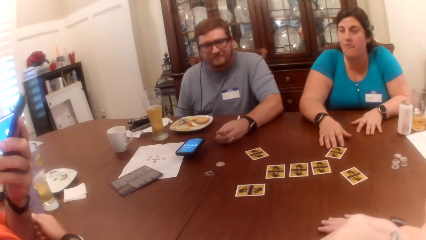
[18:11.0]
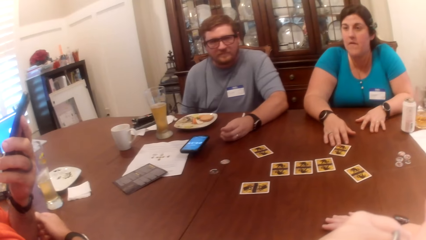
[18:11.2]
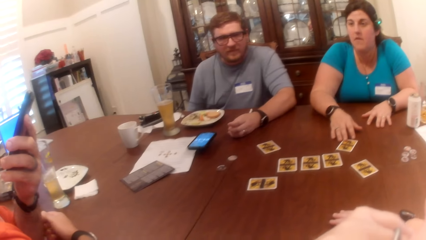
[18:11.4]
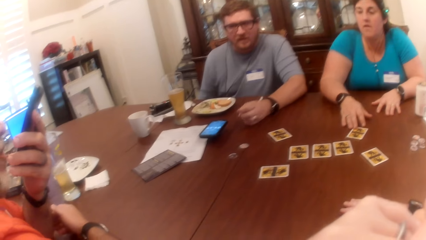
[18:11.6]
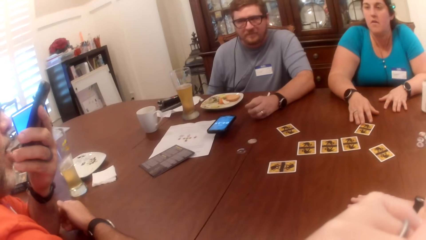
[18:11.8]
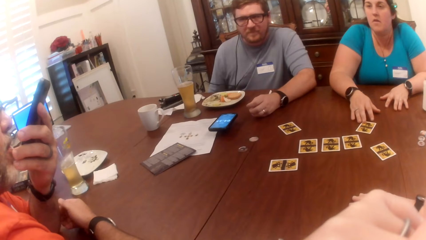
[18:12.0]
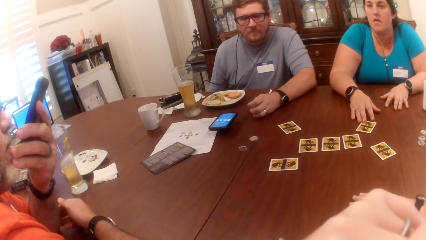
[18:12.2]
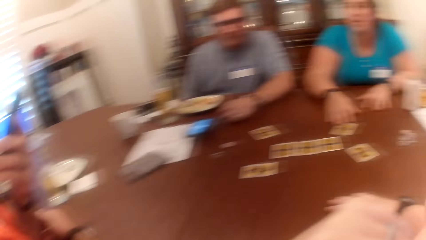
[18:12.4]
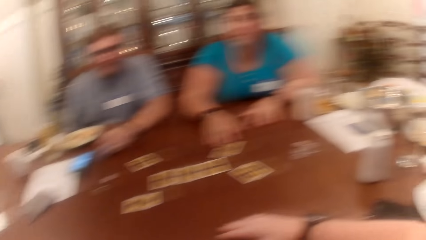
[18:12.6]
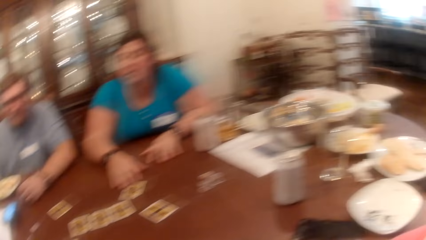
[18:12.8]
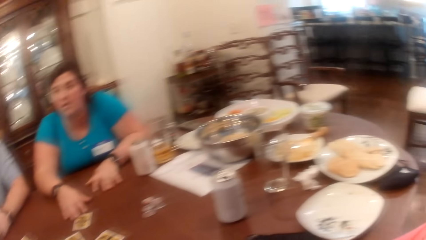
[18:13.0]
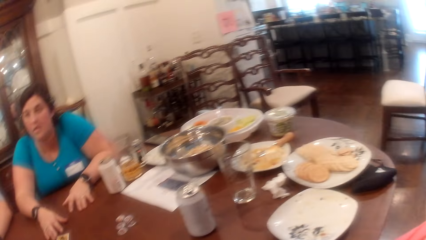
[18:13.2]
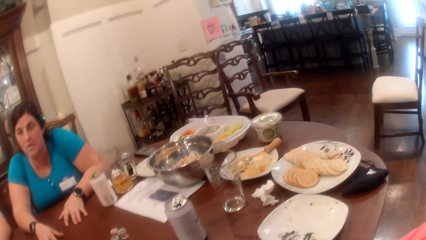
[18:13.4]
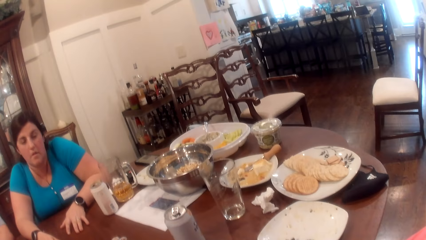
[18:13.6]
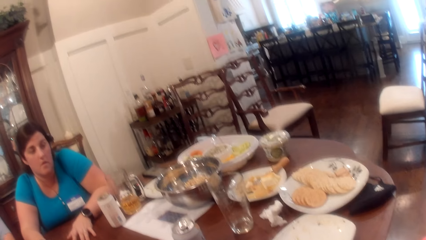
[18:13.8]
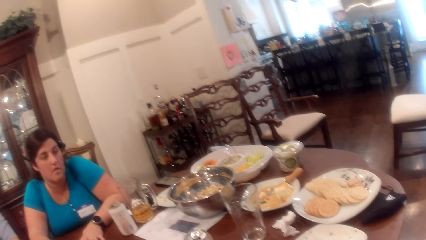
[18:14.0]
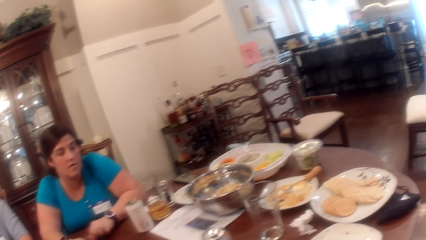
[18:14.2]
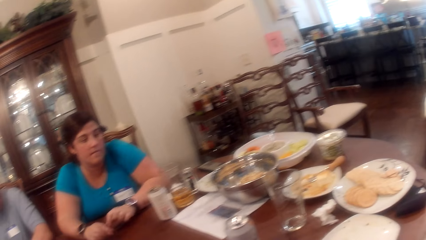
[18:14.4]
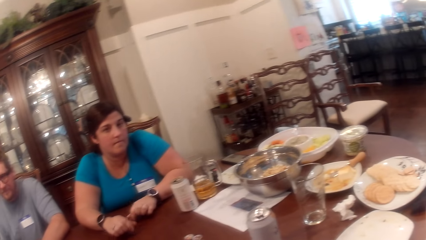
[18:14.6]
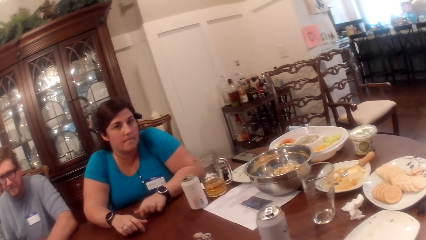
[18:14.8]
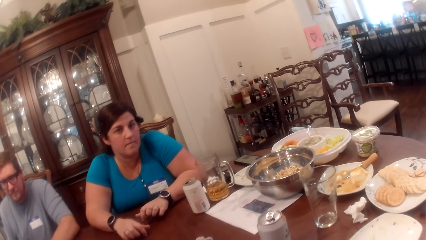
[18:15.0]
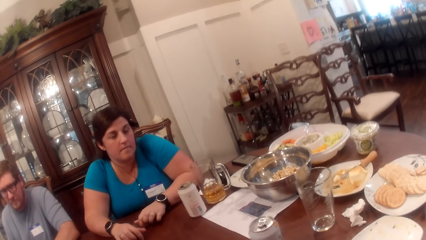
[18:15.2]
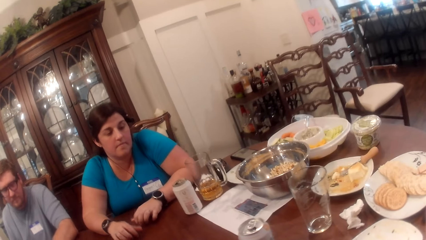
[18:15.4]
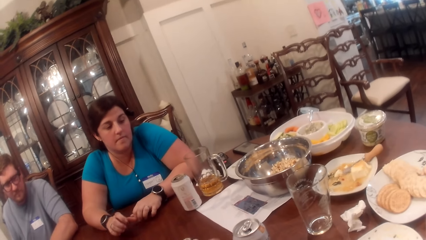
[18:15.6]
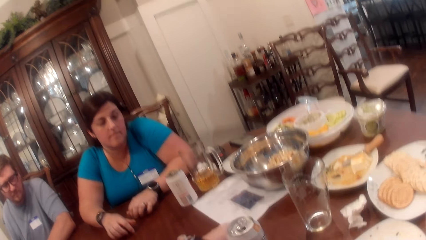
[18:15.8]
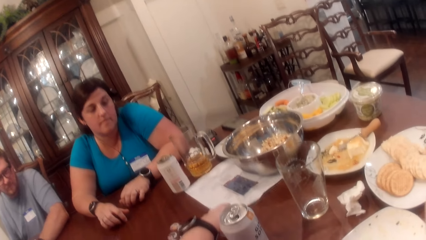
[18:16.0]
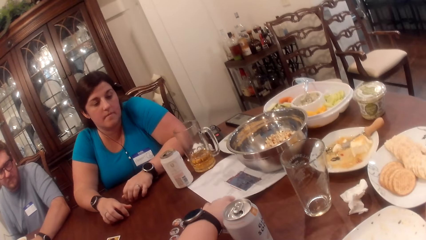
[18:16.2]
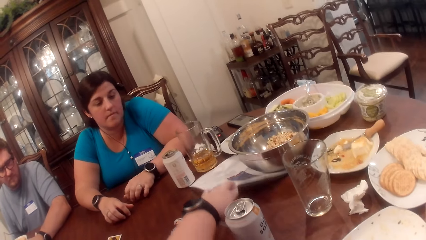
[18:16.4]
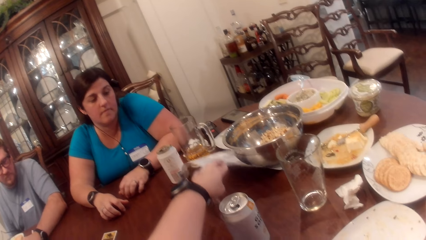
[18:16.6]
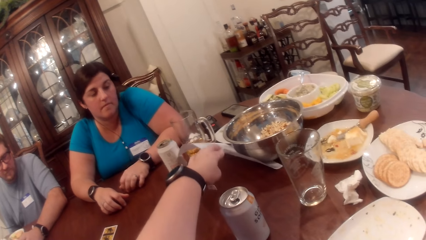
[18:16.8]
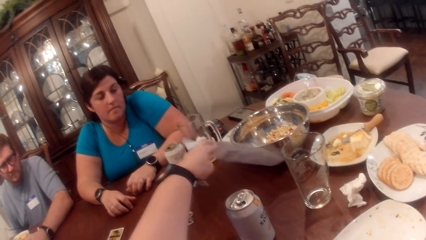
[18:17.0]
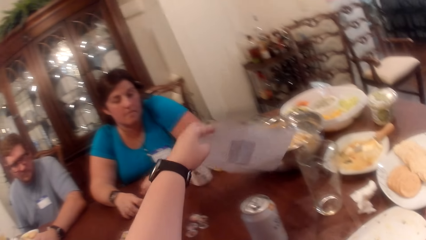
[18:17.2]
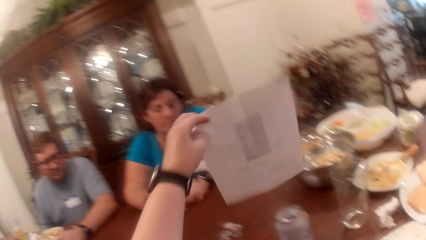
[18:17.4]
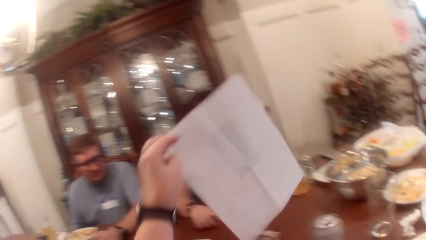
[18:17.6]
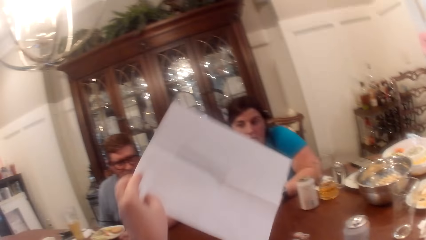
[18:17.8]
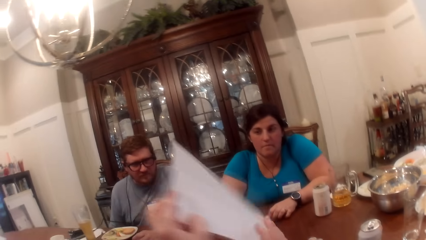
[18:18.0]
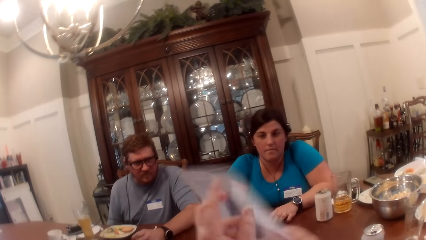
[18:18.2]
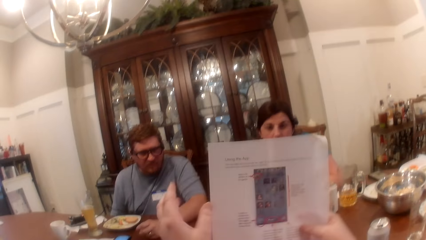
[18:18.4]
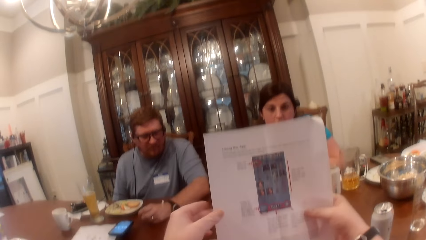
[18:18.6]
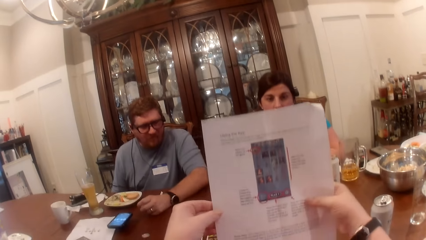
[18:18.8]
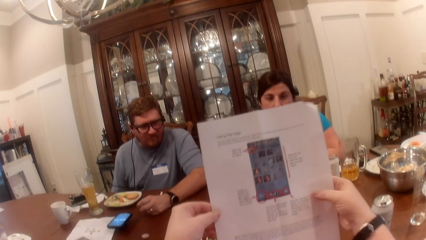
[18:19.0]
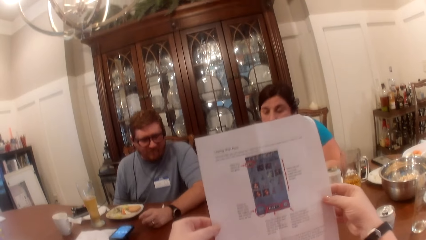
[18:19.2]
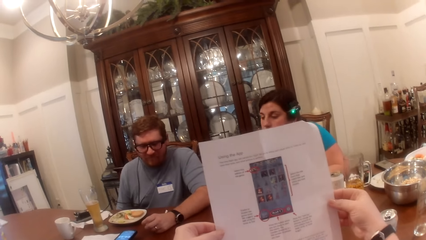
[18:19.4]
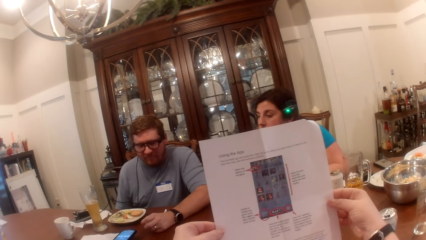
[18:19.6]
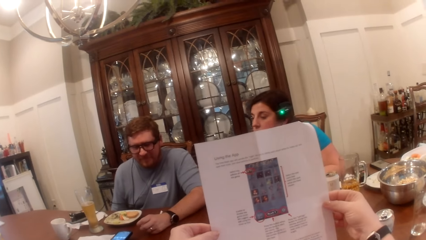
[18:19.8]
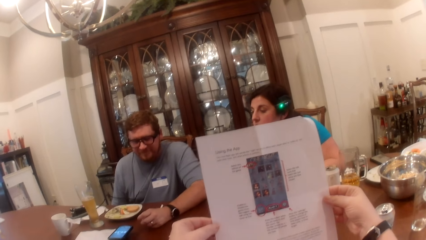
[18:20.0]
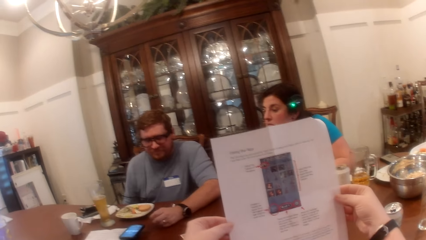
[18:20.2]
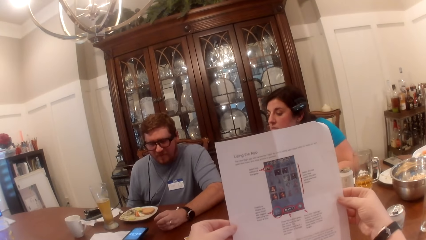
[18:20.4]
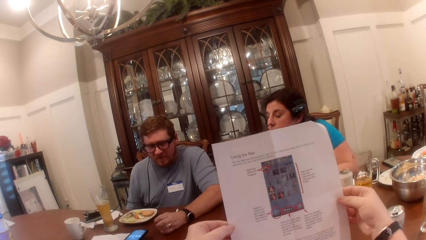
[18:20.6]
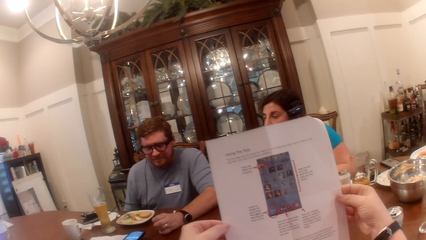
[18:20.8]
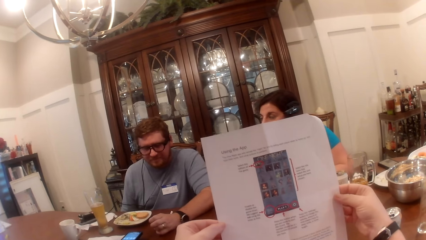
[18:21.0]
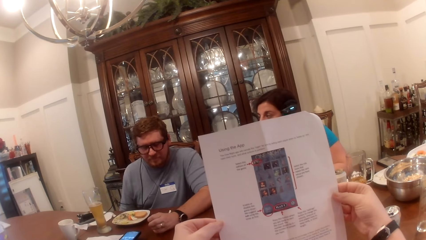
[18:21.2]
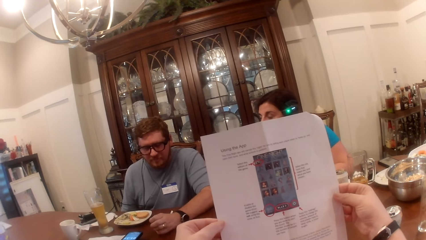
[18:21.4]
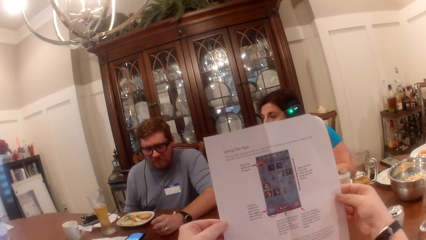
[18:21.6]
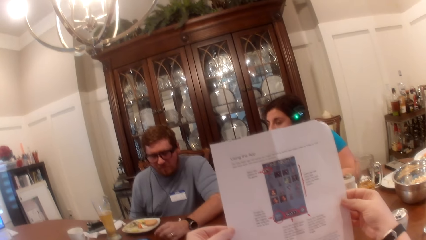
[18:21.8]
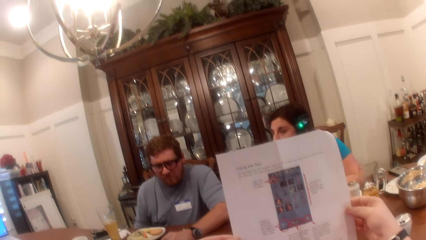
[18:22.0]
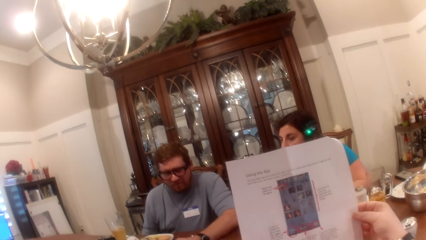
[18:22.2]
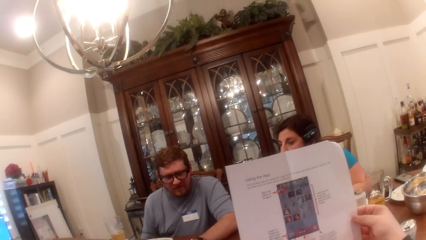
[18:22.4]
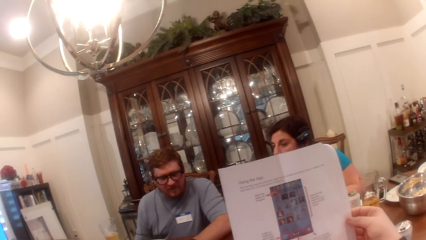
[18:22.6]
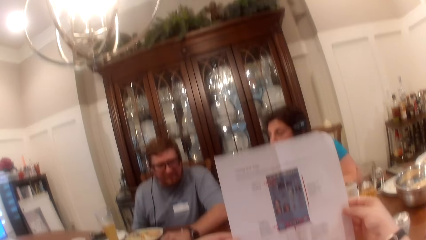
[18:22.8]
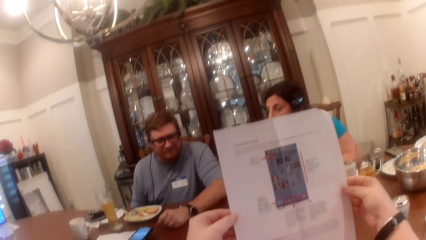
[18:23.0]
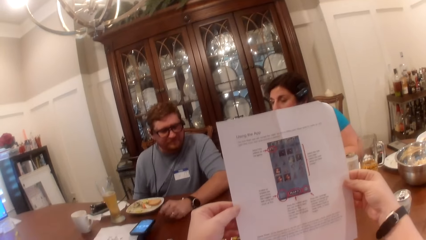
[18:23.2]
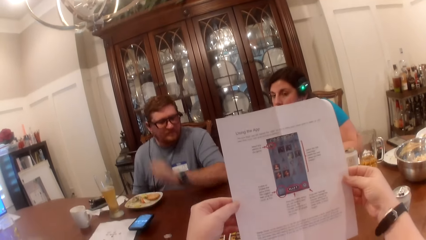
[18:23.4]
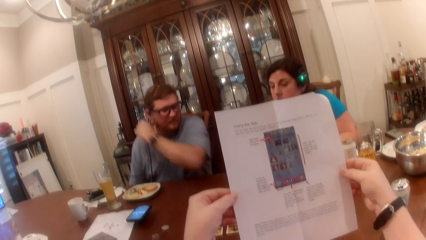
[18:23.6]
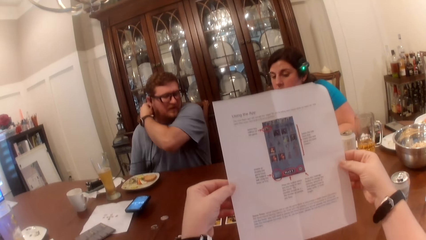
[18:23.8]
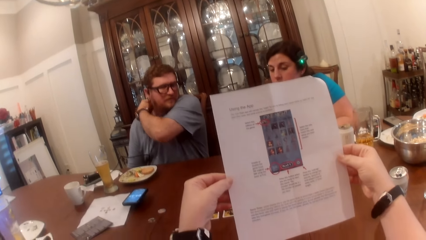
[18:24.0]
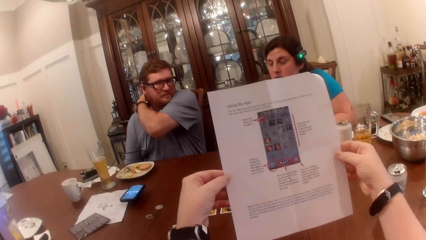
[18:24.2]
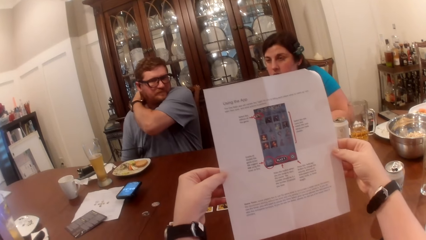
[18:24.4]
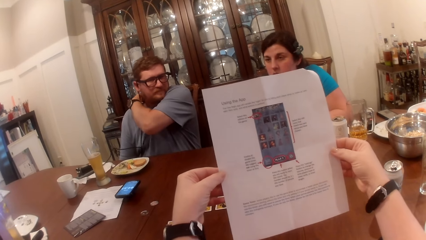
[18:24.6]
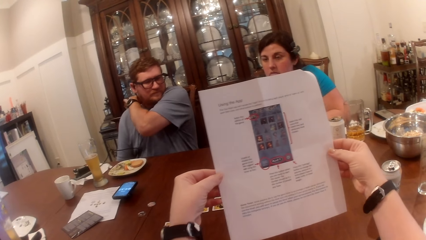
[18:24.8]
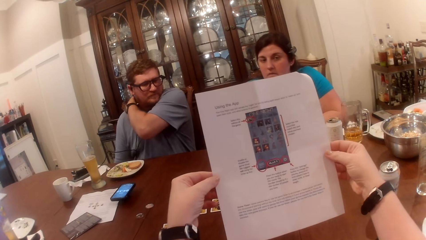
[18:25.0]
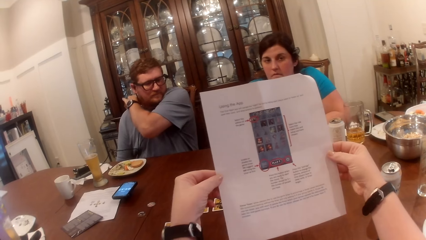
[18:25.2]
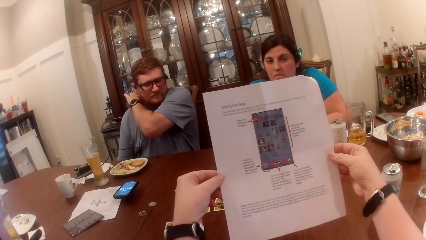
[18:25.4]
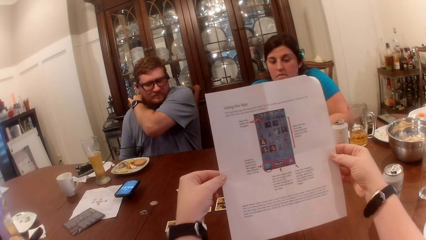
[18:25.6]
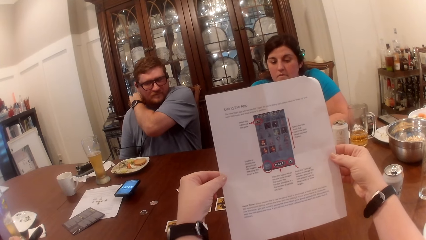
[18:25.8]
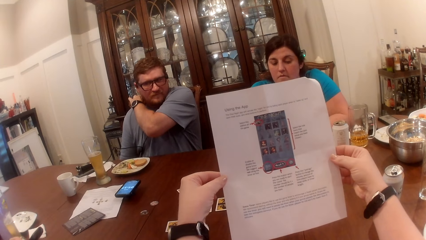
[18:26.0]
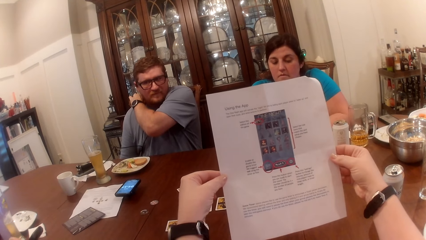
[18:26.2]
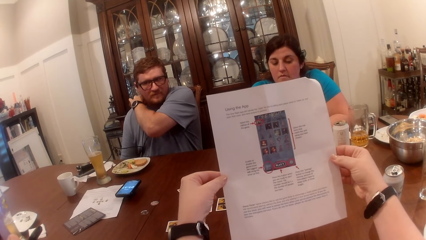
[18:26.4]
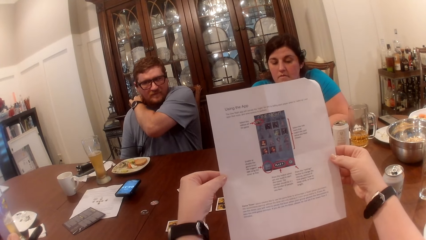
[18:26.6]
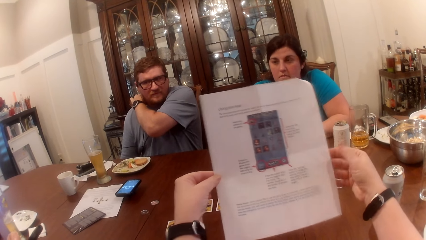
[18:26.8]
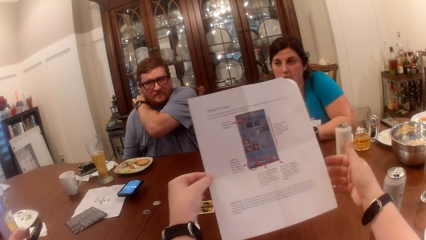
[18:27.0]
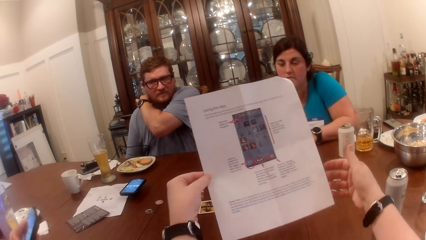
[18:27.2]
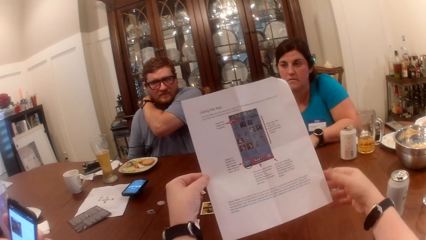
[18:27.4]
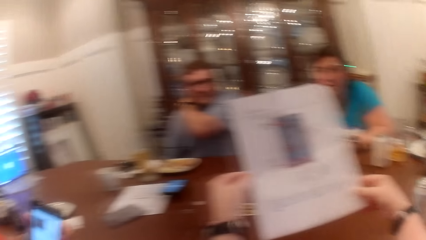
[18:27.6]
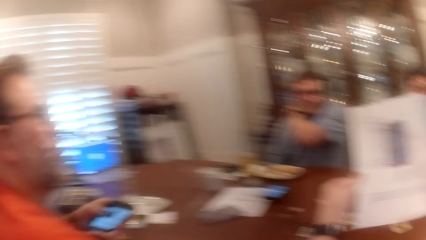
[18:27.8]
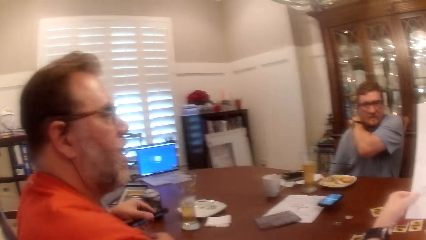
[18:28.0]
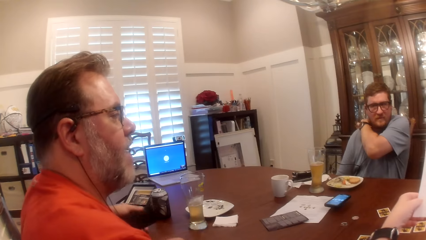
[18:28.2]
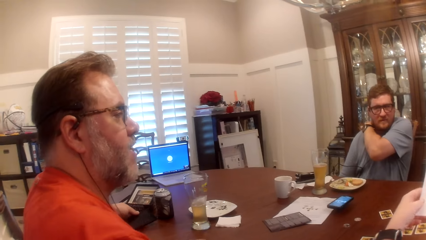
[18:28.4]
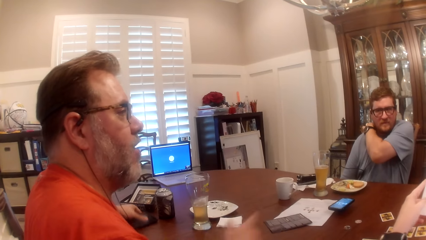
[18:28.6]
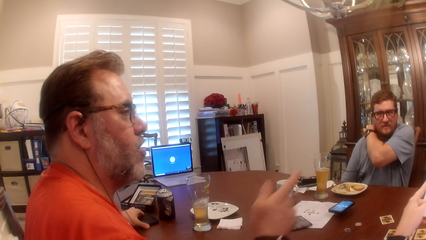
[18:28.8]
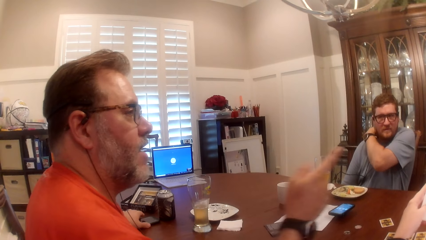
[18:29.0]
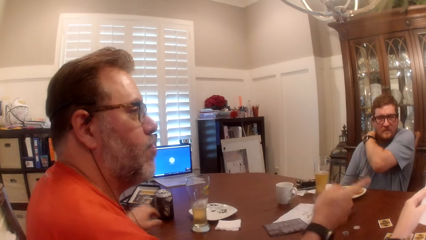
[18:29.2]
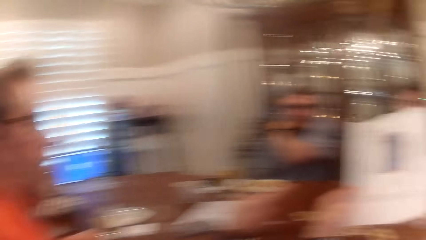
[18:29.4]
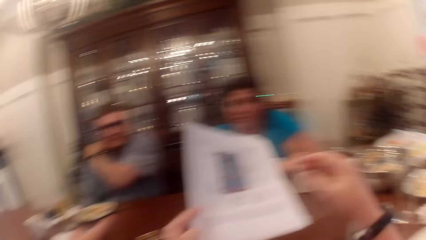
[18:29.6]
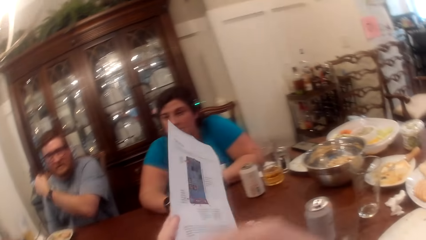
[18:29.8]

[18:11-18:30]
A man talks to Siri on the phone. A woman taps the table with both hands. The camera wearer picks up a piece of paper or manual from the table with her left hand. She interacts with everyone at the table. She turns the manual and reads the manual. Another man scratches his neck with his left hand. He lifts his left hand from the table. He scratches his back. The first man interacts with everyone at the table. He drops the phone in his left hand on the table. The camera wearer looks at the first man. The first man gesticulates with his right hand and points at the woman.
